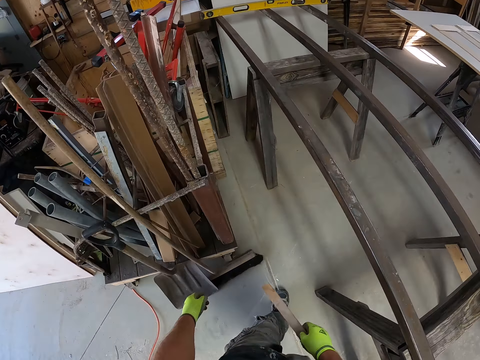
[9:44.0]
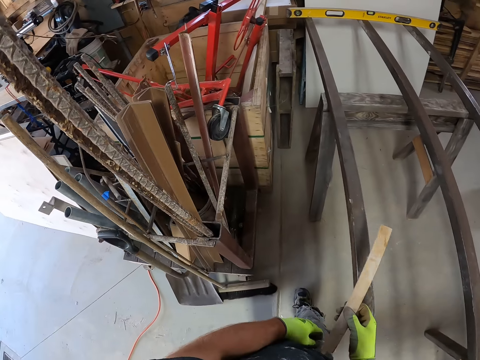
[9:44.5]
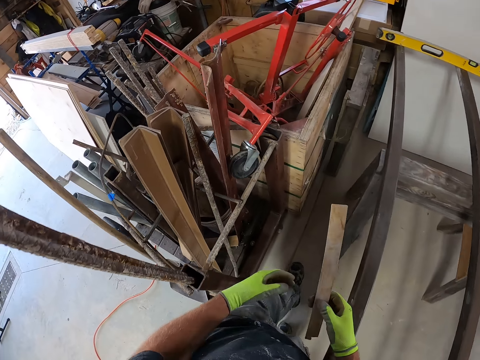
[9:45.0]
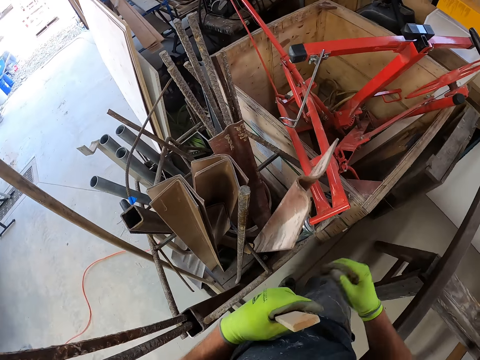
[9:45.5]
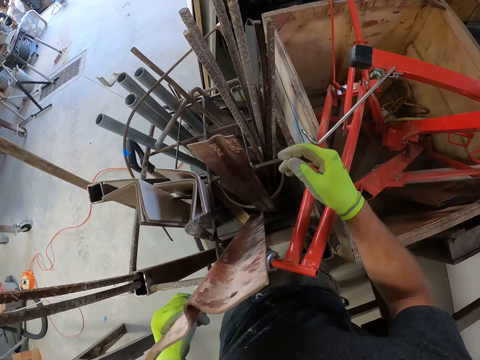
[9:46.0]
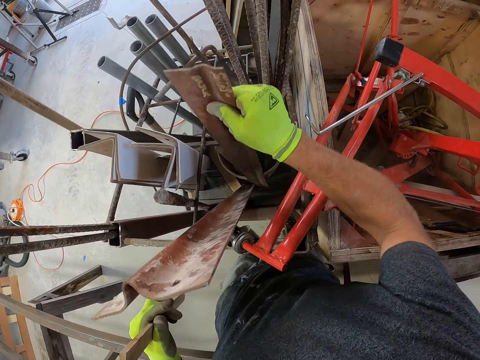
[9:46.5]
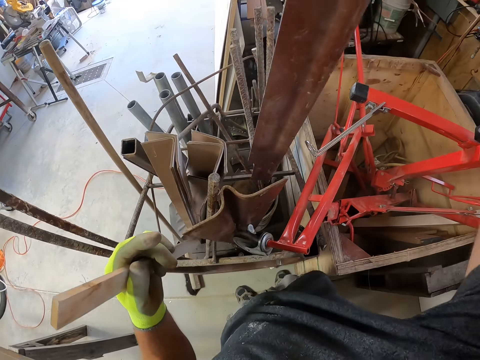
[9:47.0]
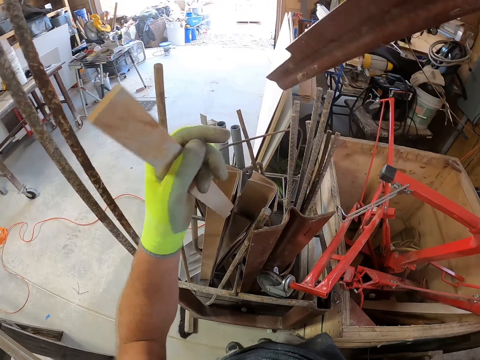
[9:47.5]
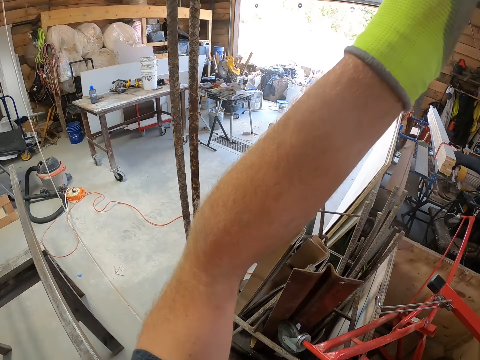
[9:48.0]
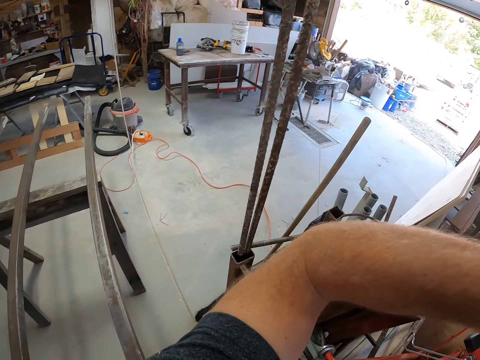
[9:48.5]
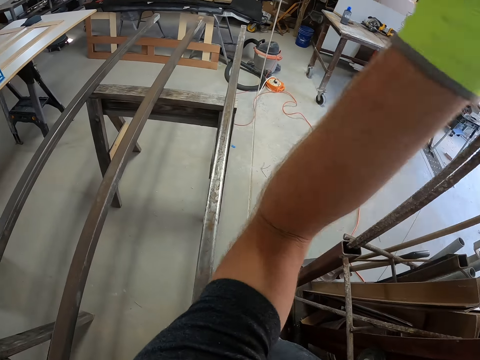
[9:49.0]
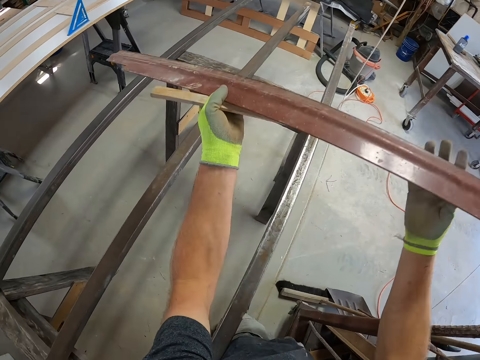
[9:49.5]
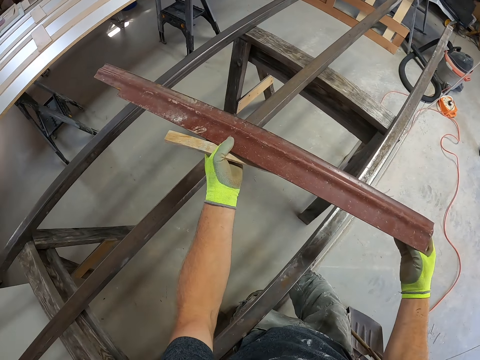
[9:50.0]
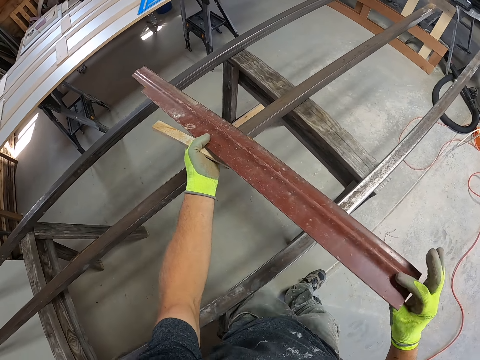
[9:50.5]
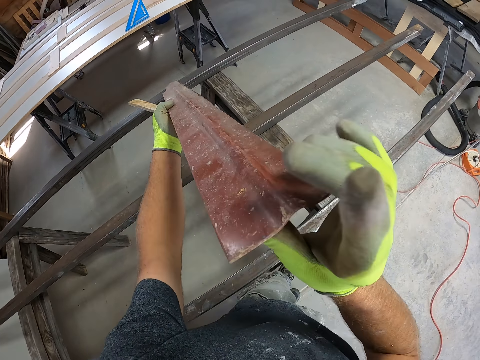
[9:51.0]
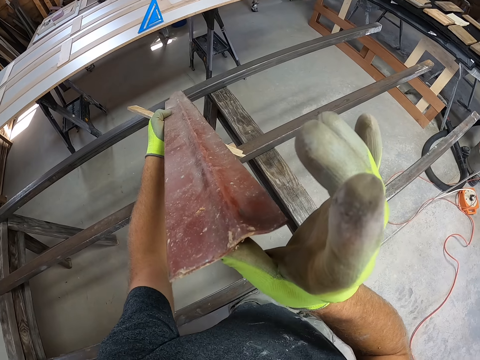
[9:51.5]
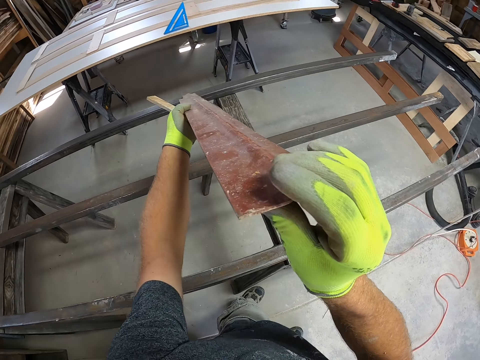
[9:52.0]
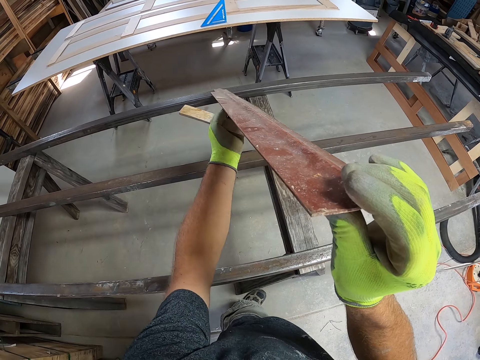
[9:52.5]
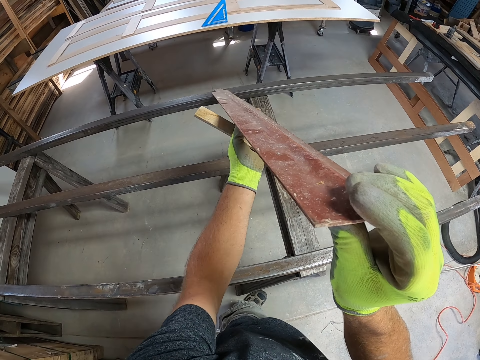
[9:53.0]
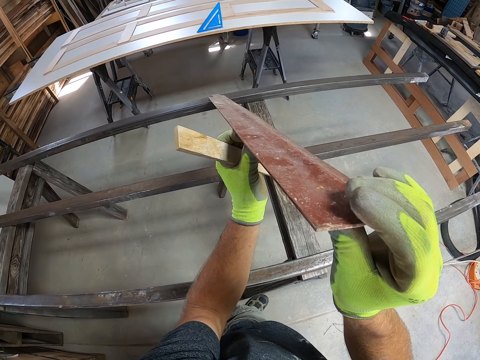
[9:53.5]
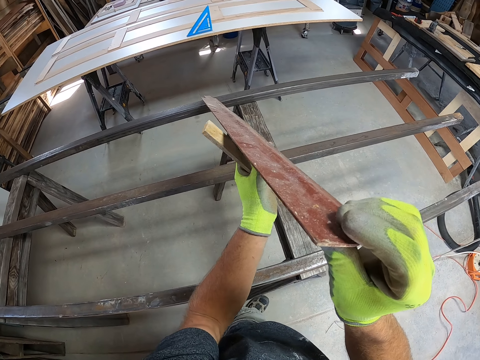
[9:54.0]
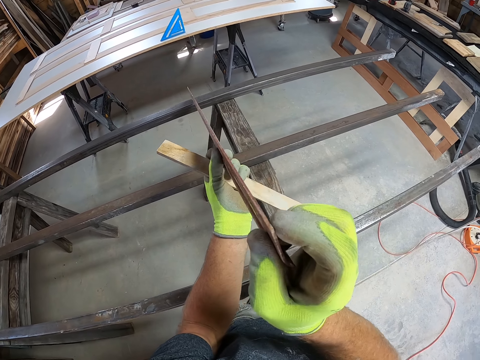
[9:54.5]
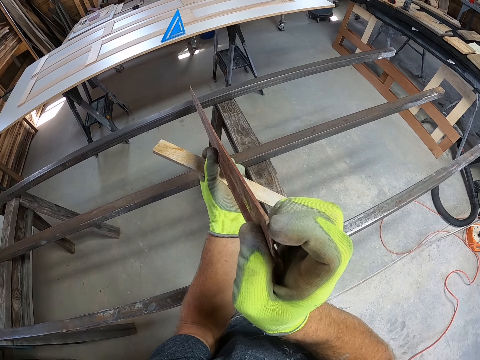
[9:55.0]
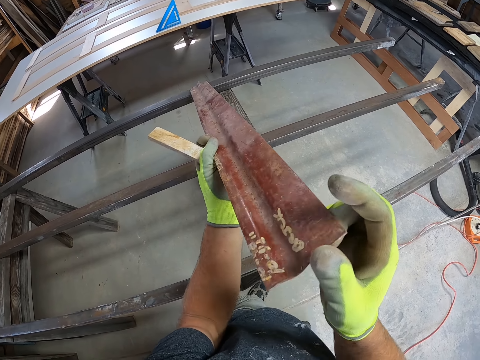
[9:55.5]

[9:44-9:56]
The camera wearer holds the piece of wood with the other hand. They pick up a zinc metal. They pull a piece of metal. They hold the piece of metal with both hands. They walk beside the metal rod. They look at the piece of metal.

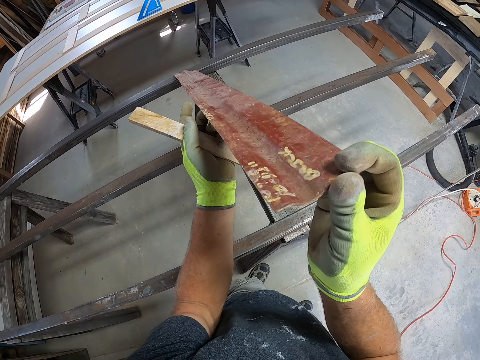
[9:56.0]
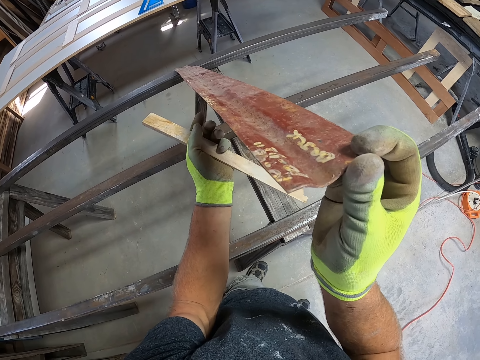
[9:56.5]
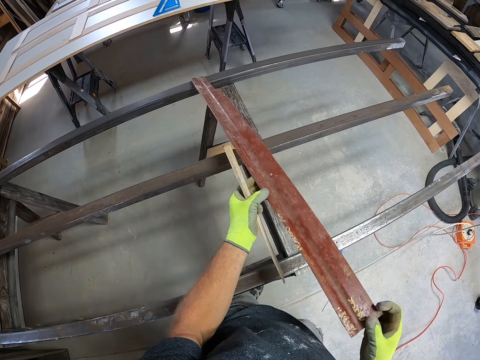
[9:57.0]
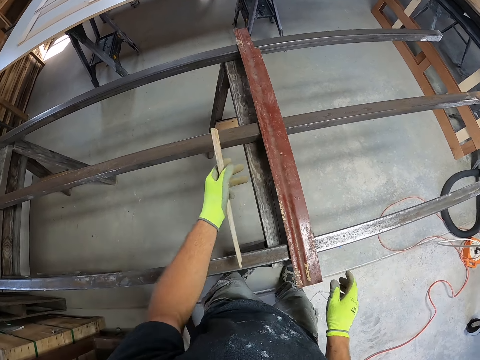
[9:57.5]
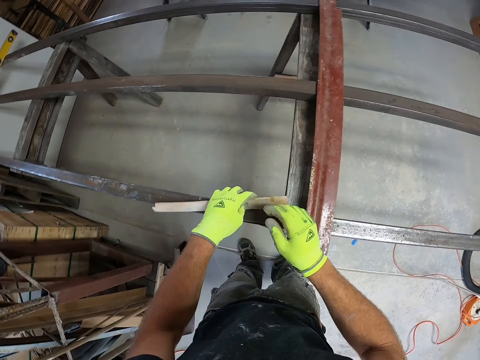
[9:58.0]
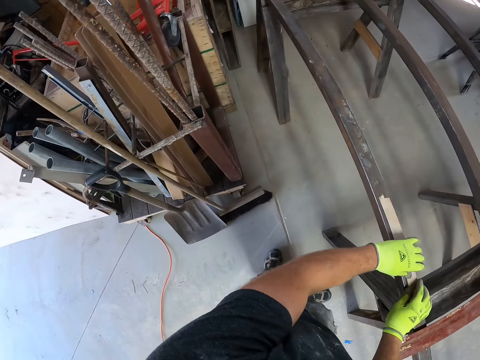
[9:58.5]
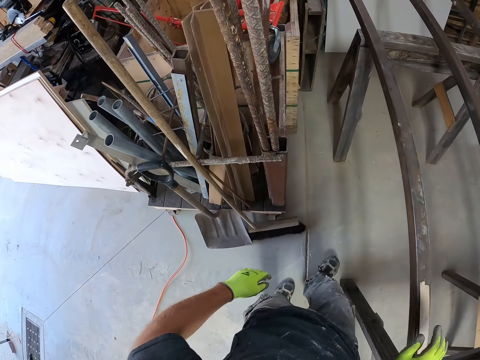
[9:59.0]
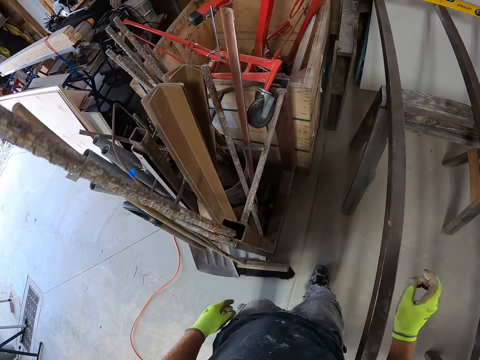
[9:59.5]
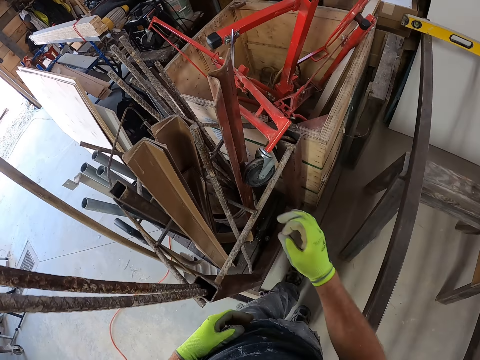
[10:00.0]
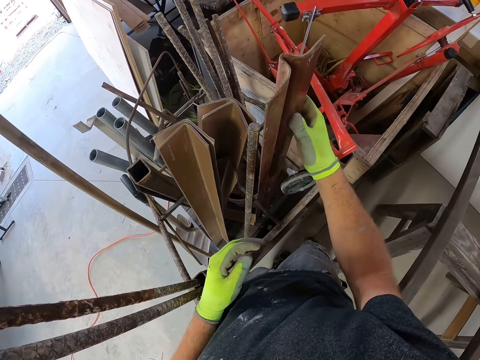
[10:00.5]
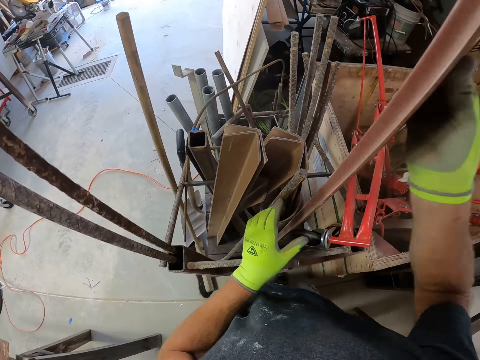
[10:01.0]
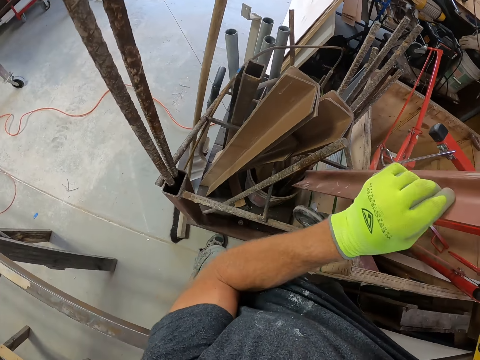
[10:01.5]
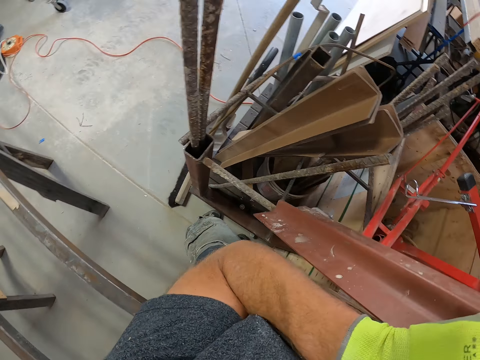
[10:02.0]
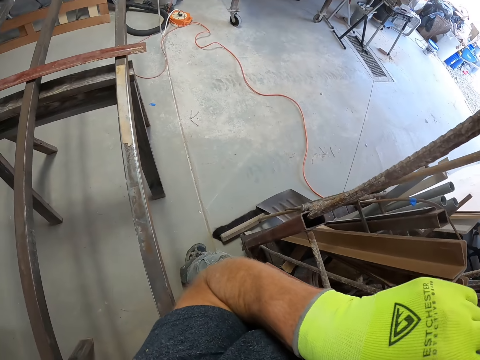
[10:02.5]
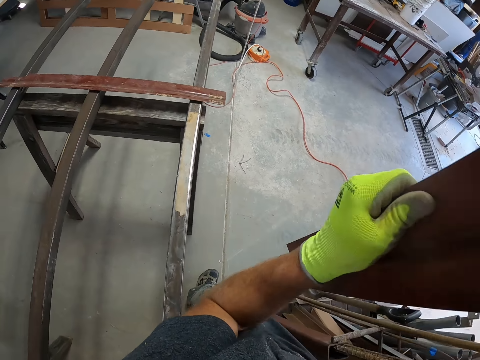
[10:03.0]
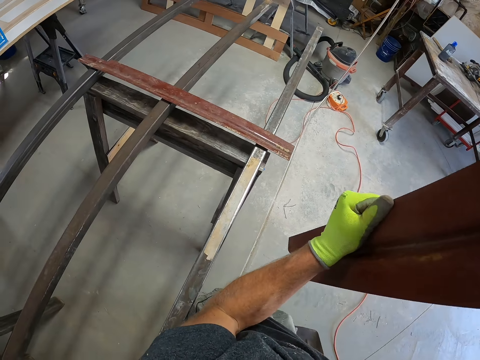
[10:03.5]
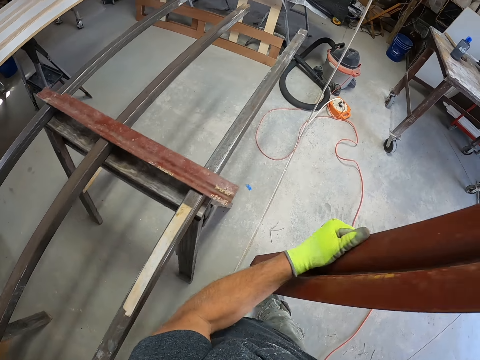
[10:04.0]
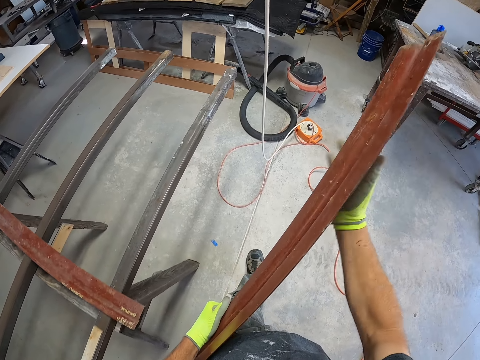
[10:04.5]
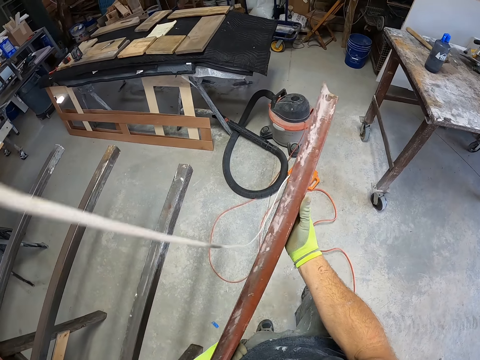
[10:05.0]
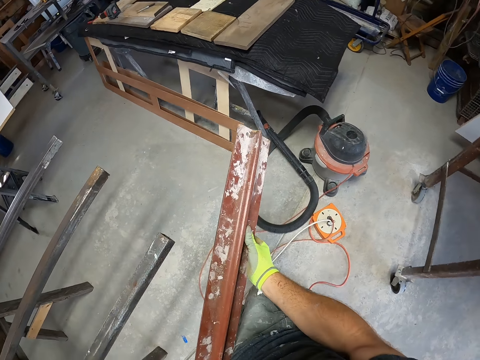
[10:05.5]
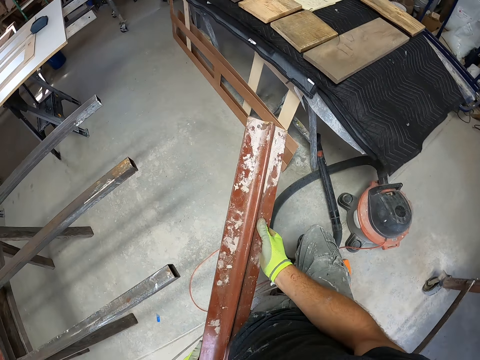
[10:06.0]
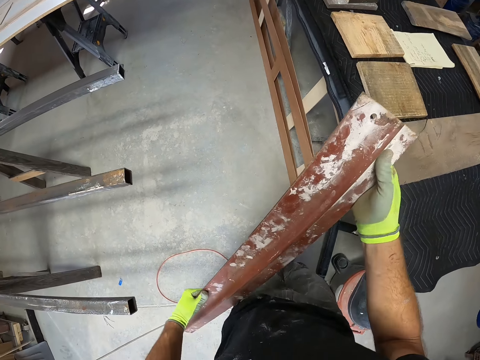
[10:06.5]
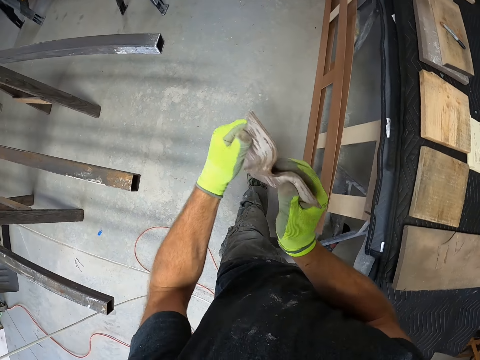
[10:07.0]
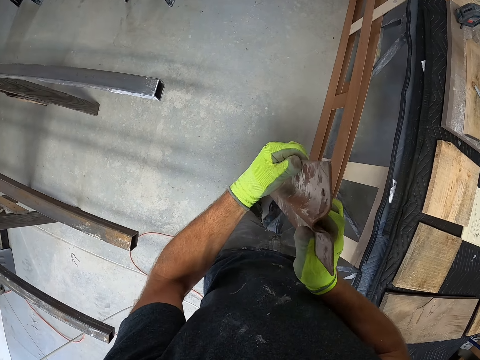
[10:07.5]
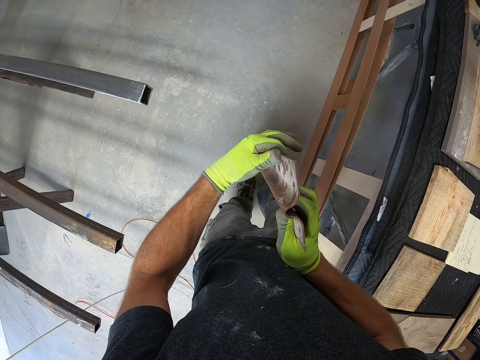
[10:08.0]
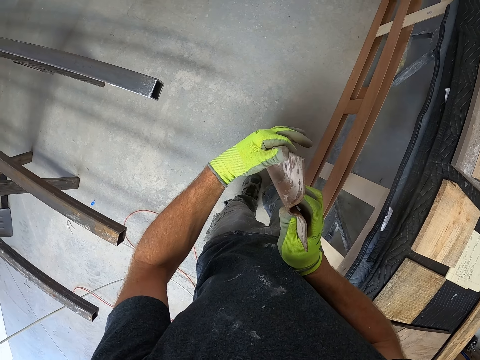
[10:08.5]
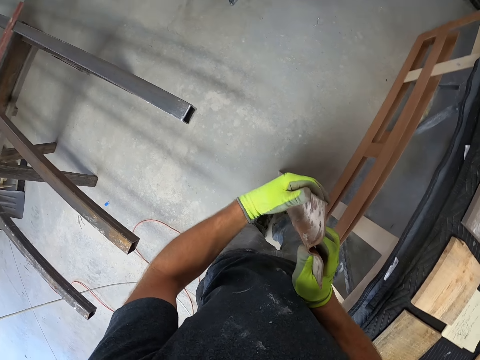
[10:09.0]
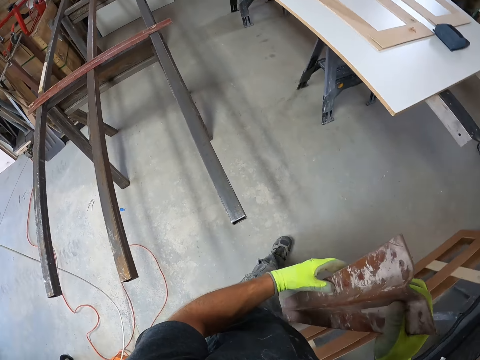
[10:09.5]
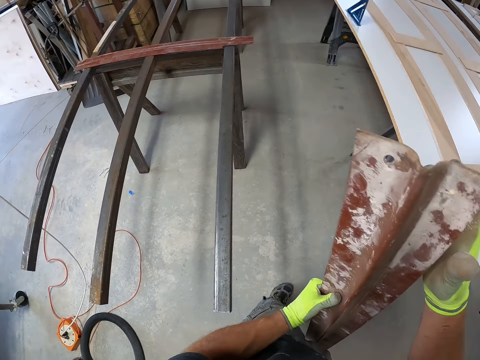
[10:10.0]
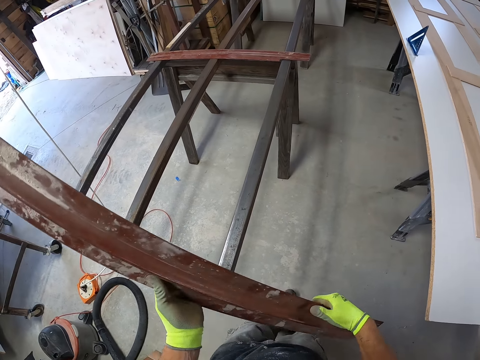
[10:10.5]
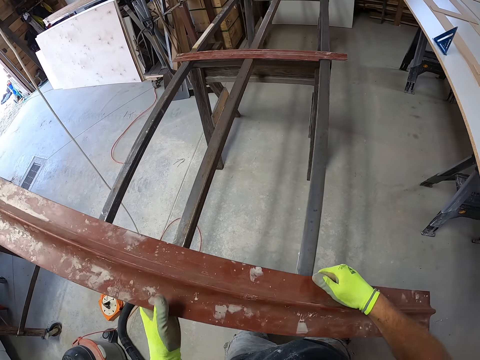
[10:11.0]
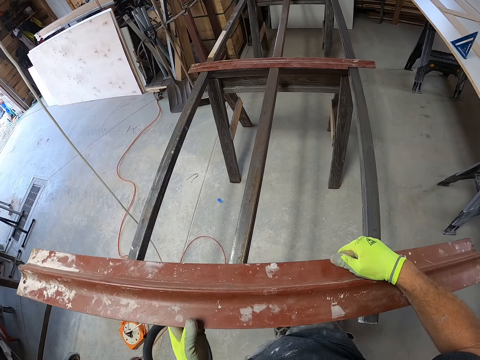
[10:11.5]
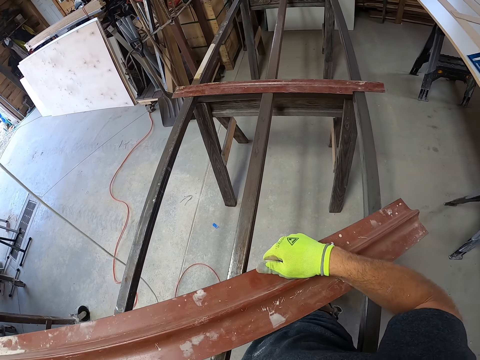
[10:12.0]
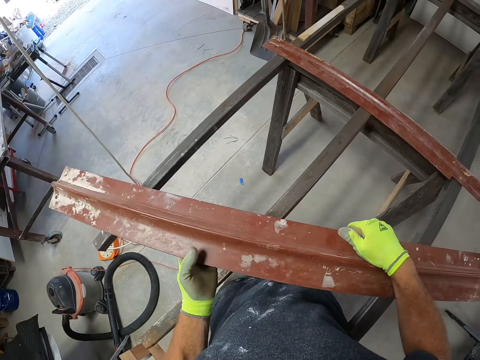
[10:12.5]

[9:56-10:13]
The camera wearer drops the zinc metal on the iron metal. They drop the stick on the iron metal. They walk beside the metal rod. They pull a piece of metal. They pick up a zinc metal. They hold the piece of metal with both hands. They walk beside the metal rod. They carry the zinc metal. They look at the piece of metal. They drop the zinc metal on the ground.
